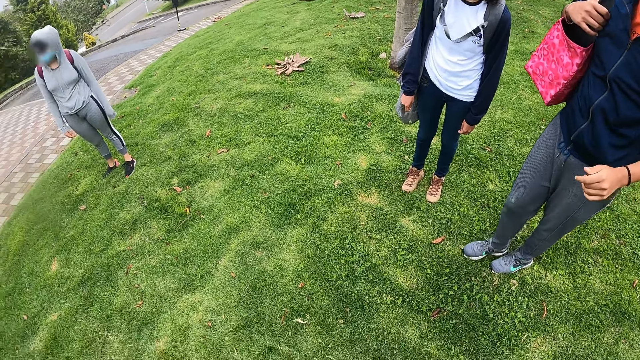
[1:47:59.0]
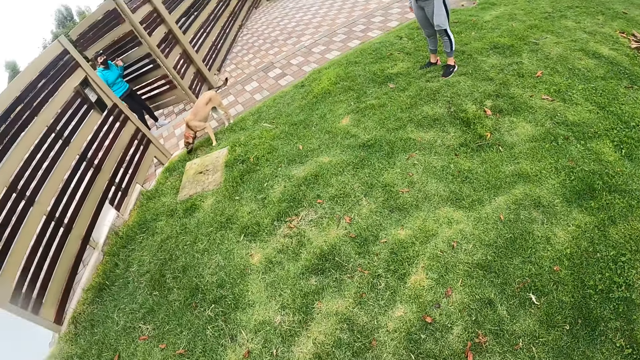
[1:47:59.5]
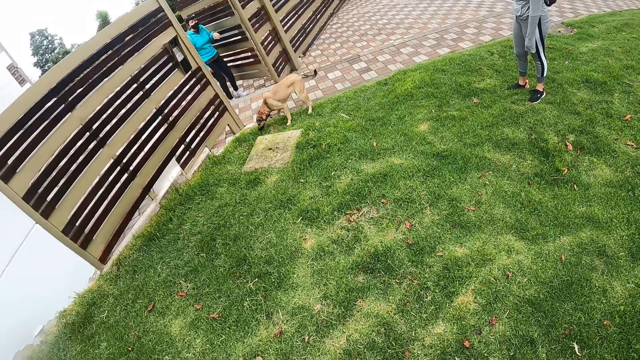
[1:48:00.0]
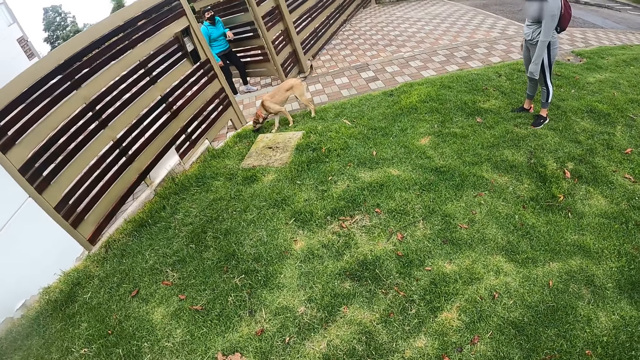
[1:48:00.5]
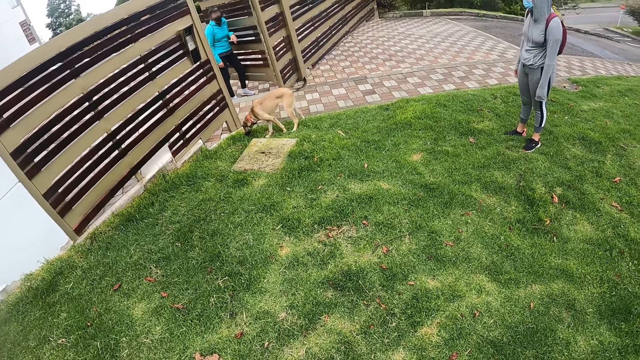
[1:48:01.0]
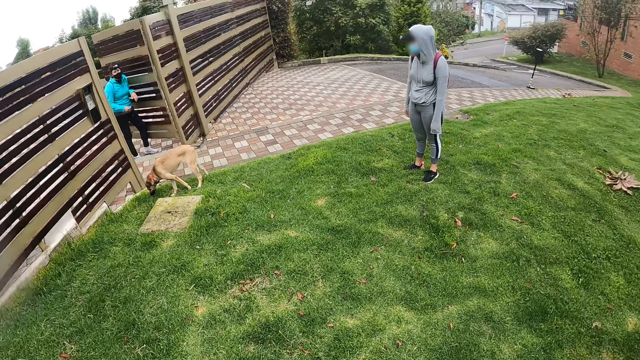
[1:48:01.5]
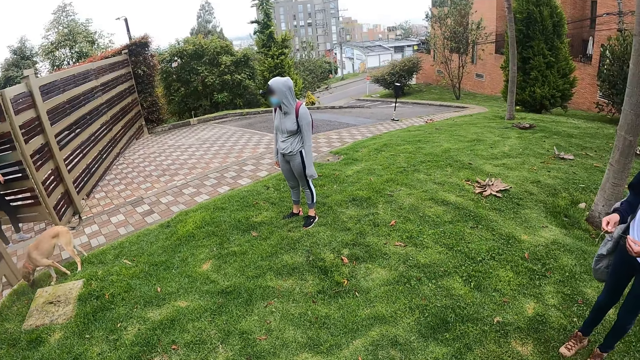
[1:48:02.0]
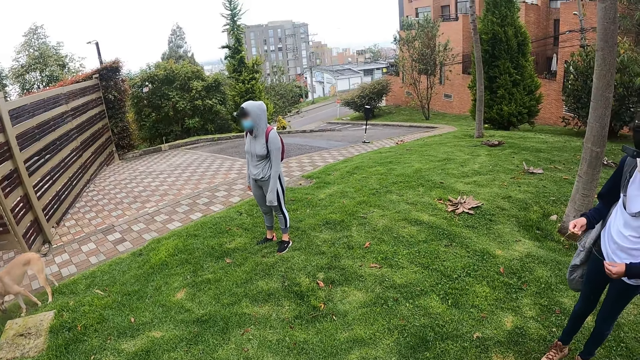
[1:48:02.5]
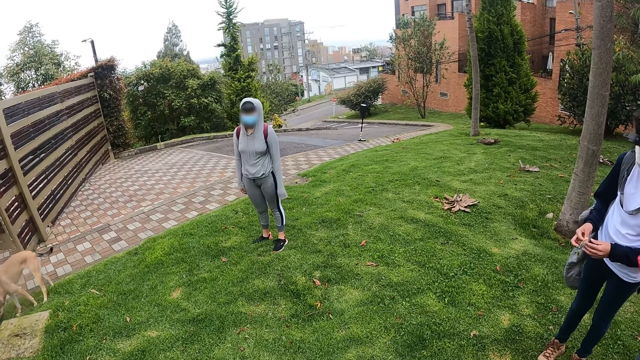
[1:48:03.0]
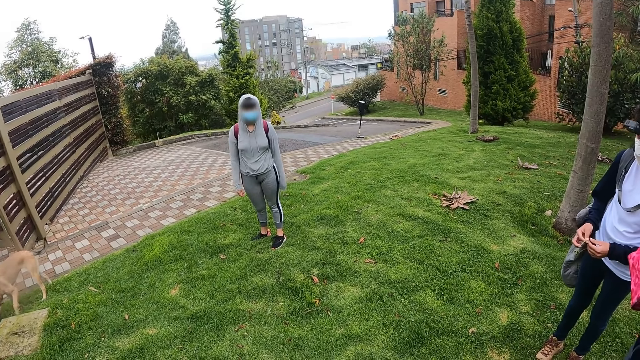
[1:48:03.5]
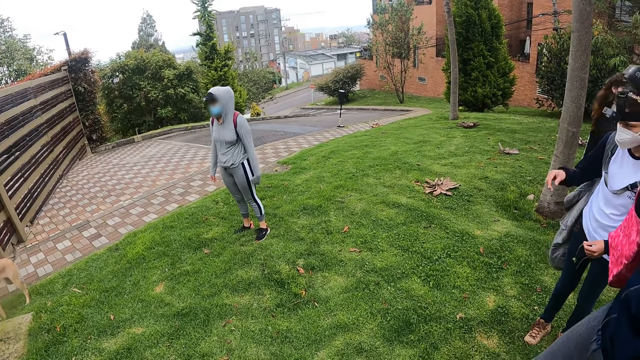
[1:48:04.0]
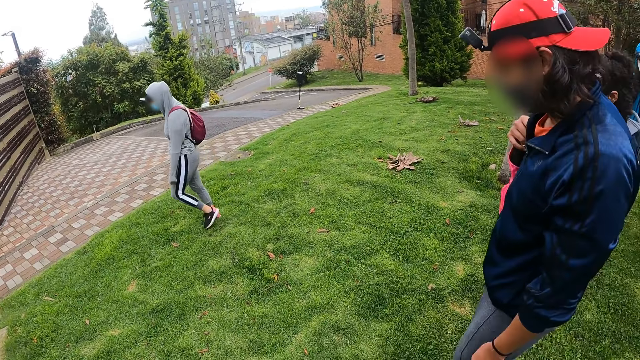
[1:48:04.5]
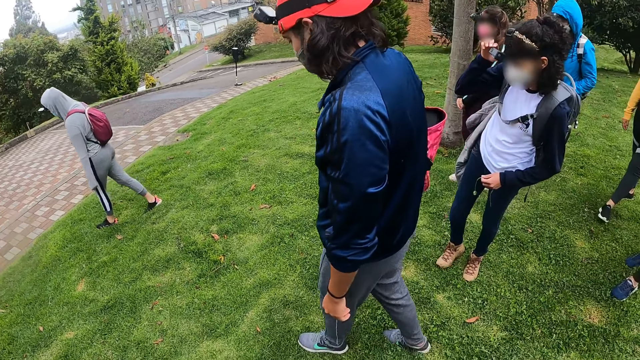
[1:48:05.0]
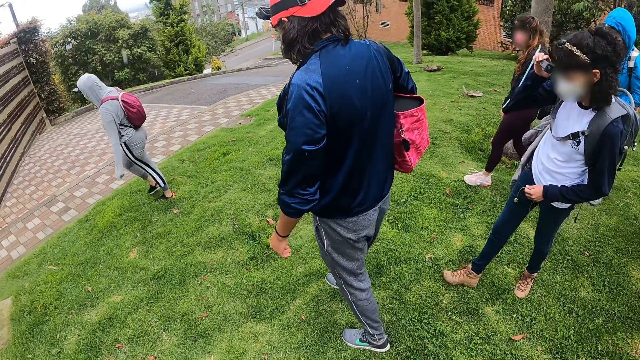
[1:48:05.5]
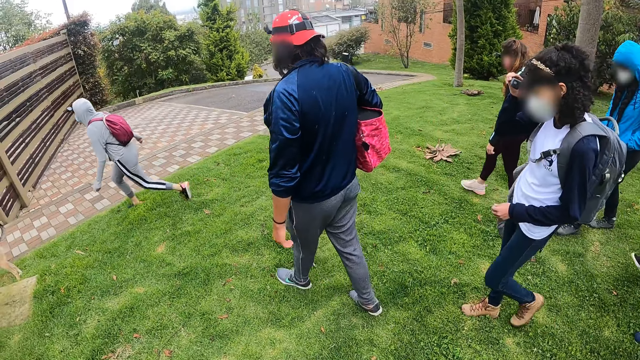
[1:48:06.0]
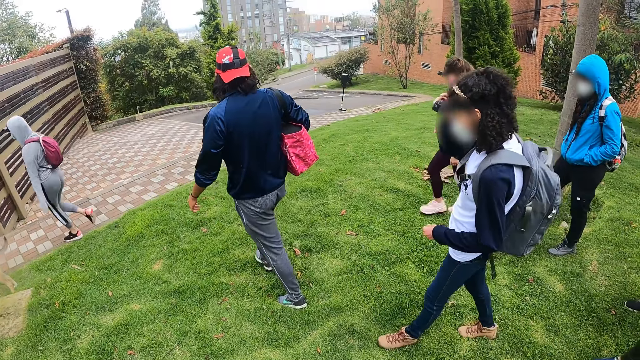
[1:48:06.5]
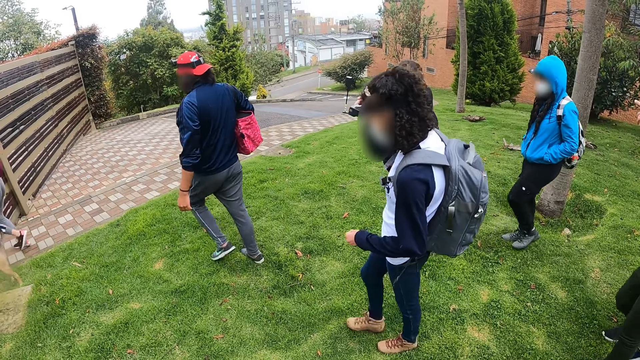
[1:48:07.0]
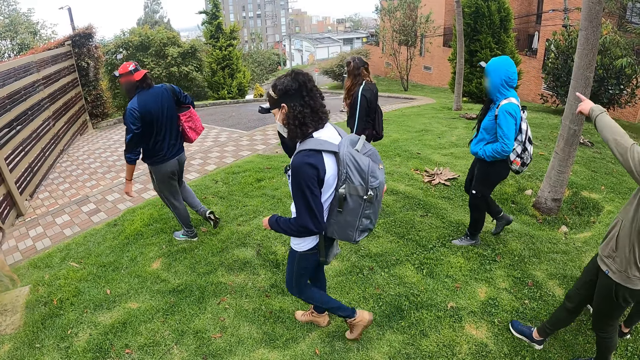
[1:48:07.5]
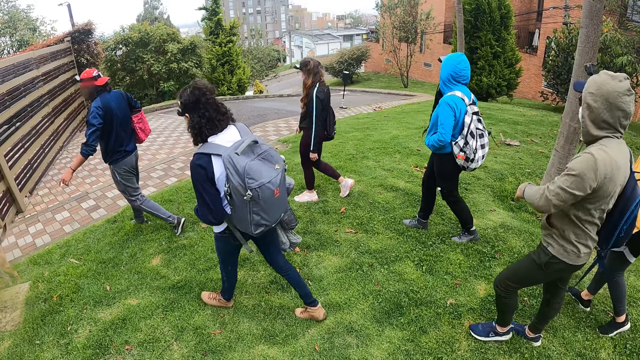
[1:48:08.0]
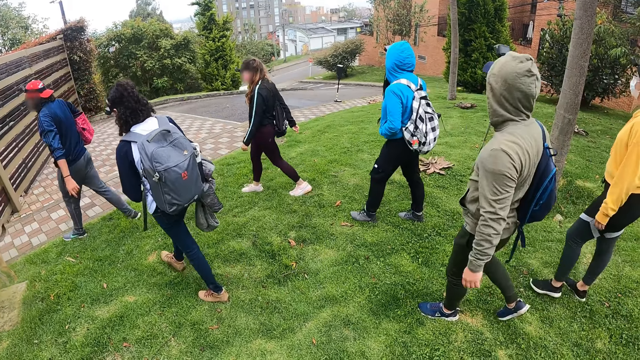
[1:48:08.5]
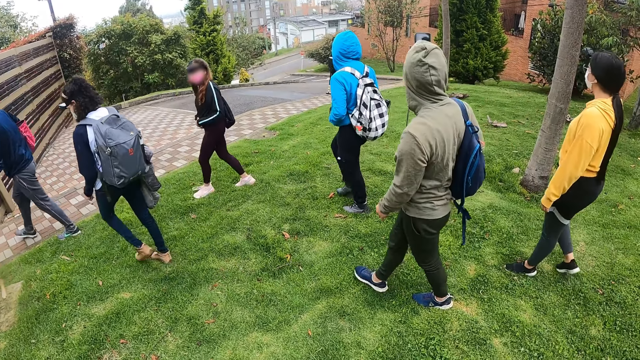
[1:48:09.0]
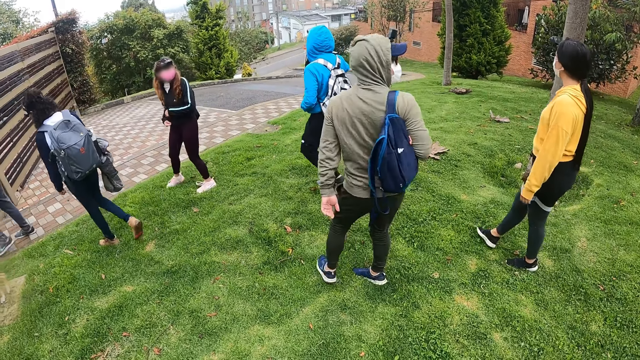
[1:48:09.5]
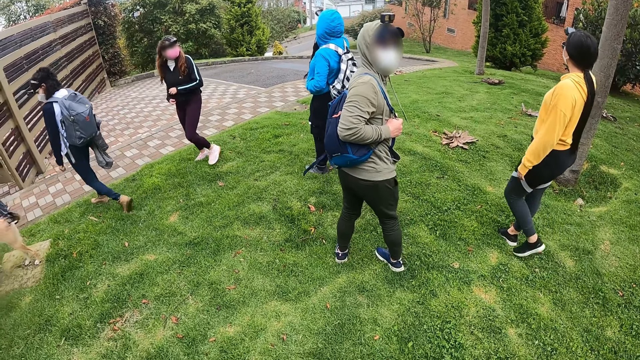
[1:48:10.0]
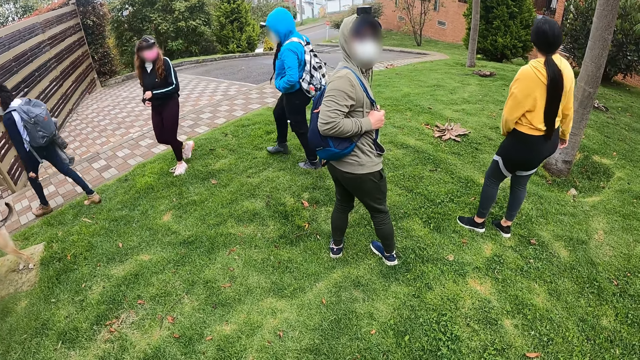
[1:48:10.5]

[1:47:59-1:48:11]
A person walks around.

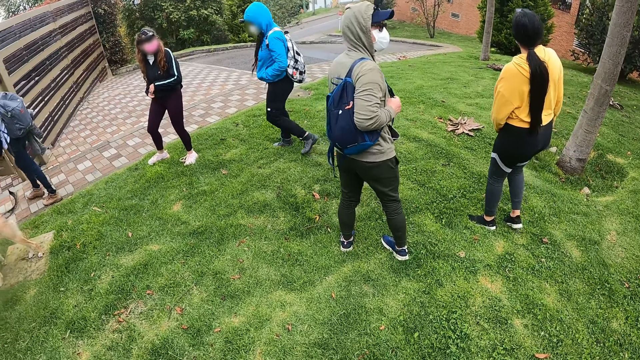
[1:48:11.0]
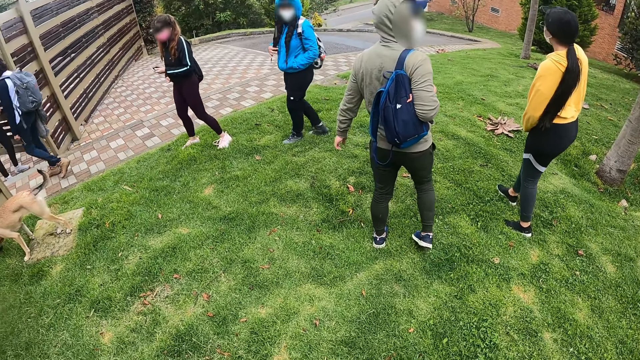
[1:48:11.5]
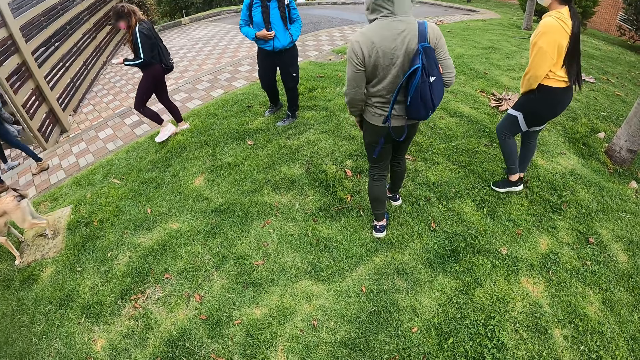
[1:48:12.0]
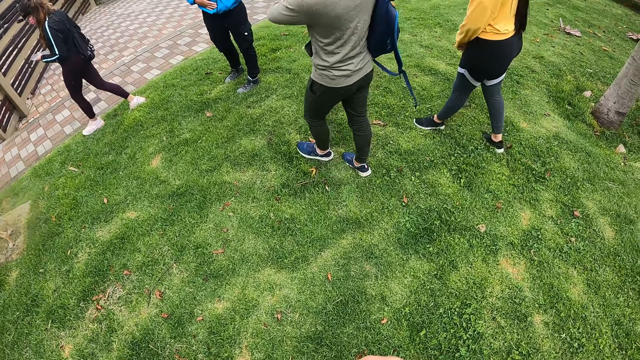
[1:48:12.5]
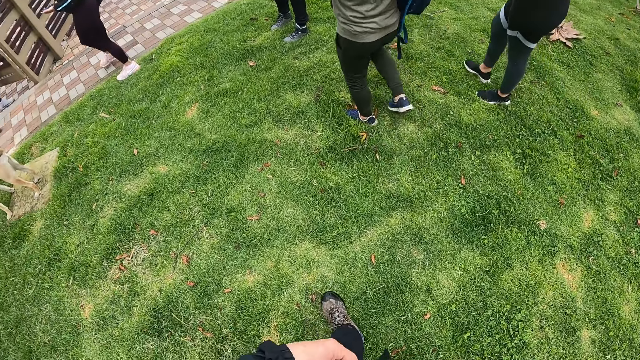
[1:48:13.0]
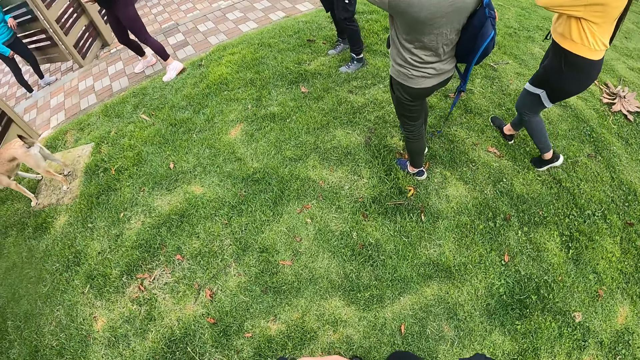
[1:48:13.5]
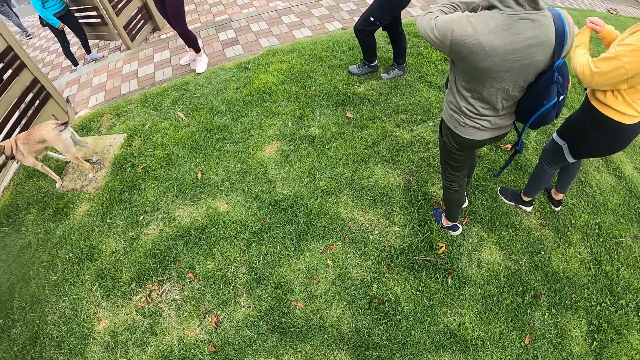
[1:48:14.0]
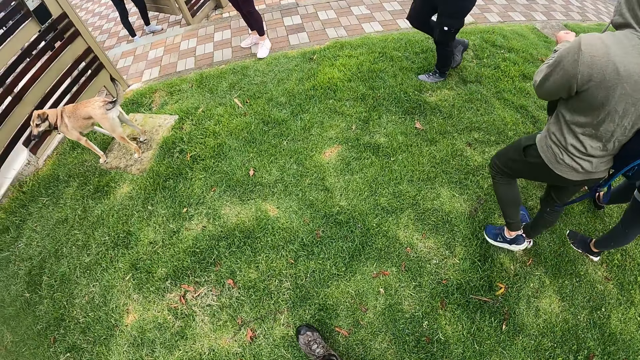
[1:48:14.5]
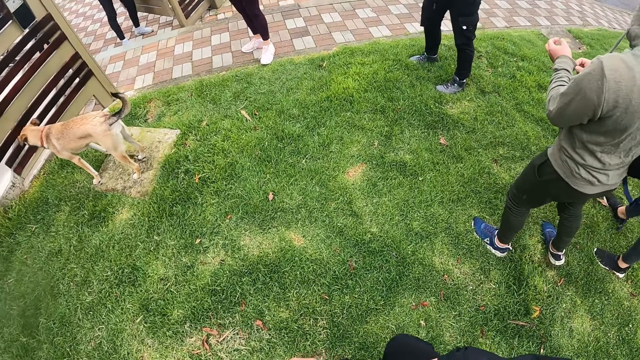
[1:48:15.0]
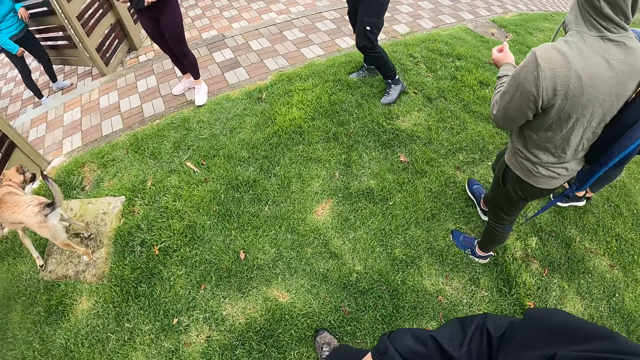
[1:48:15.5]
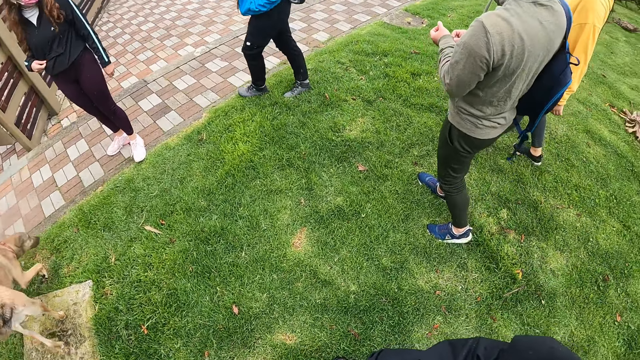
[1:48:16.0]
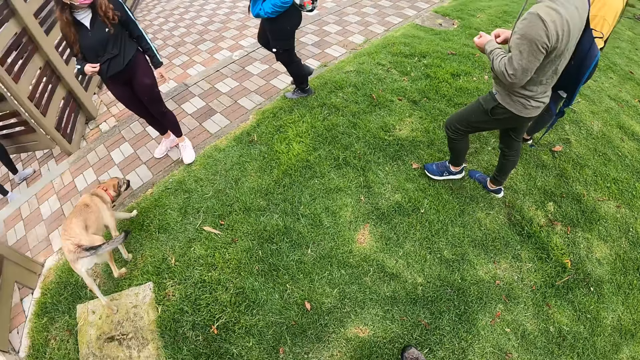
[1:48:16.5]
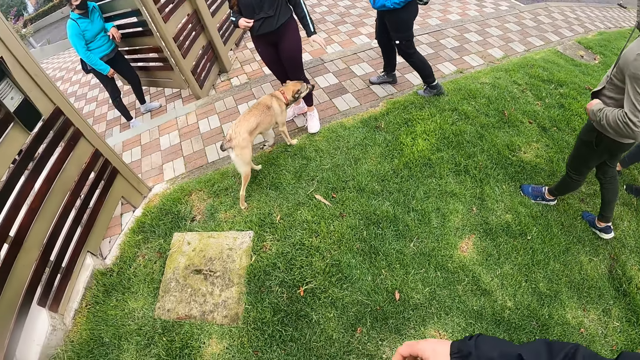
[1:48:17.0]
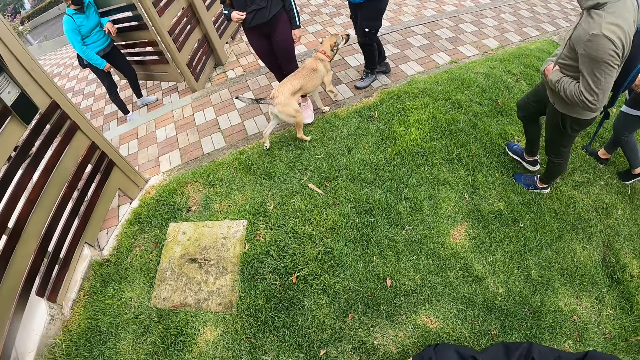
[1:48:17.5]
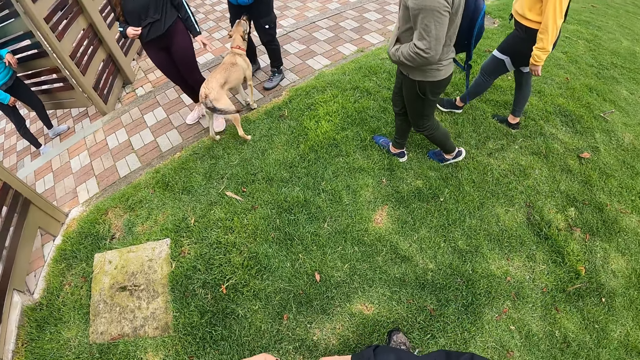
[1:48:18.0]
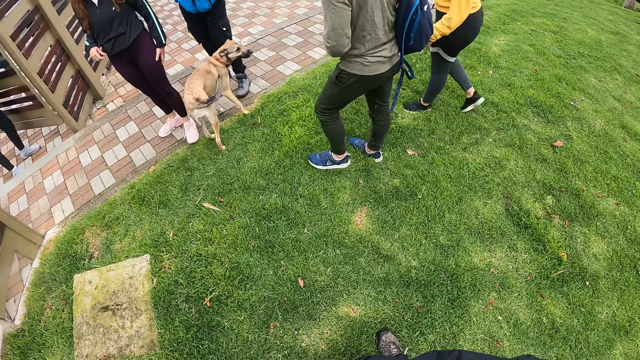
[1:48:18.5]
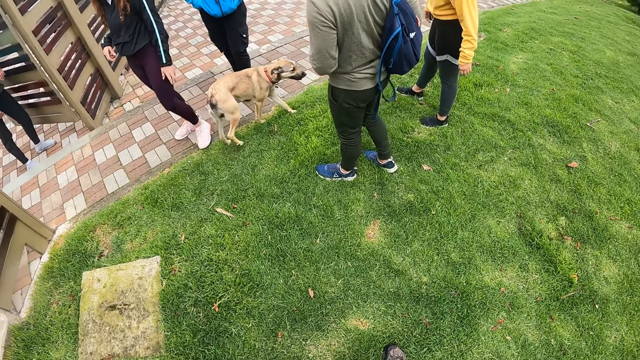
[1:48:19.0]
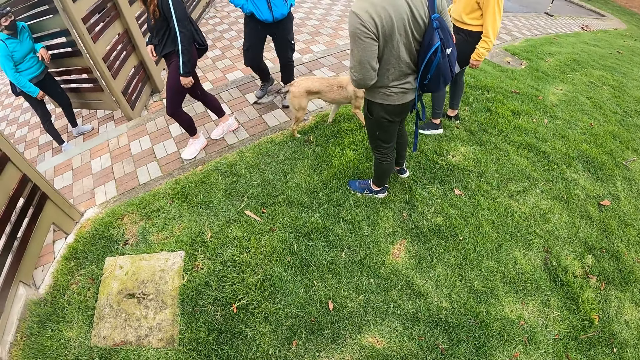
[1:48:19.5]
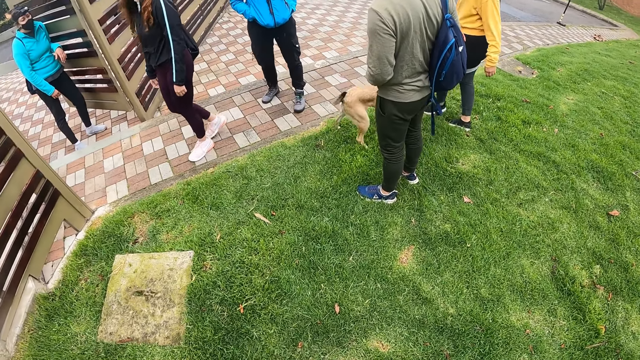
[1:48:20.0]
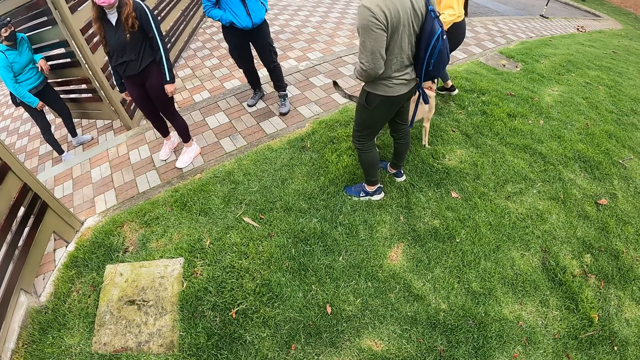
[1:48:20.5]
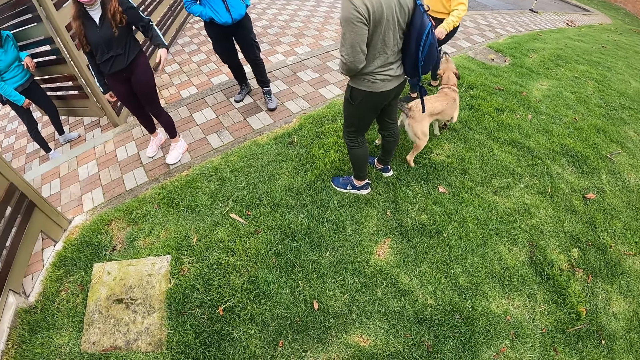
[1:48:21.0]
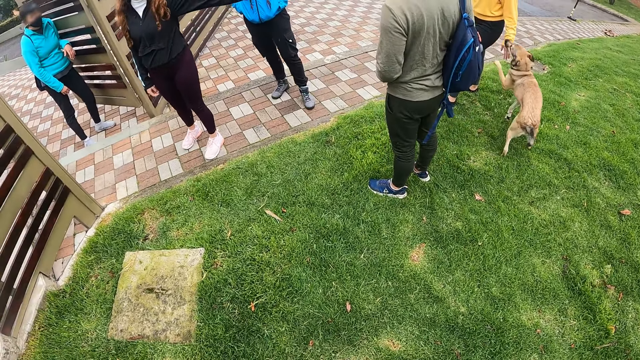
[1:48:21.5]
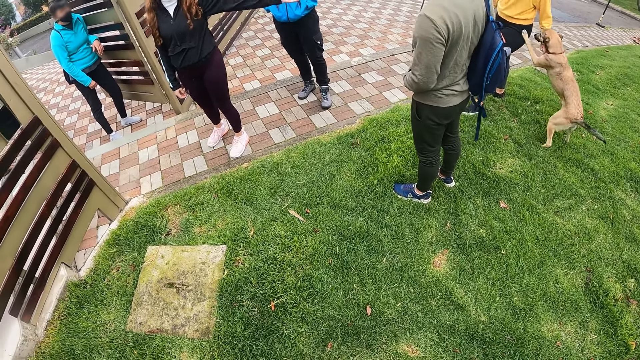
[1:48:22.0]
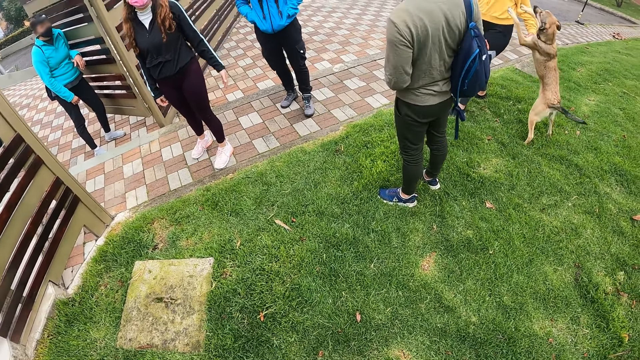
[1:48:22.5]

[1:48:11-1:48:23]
The camera wearer moves around. A woman plays with a dog.
